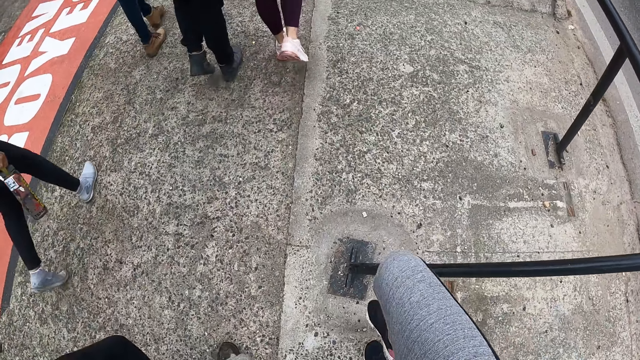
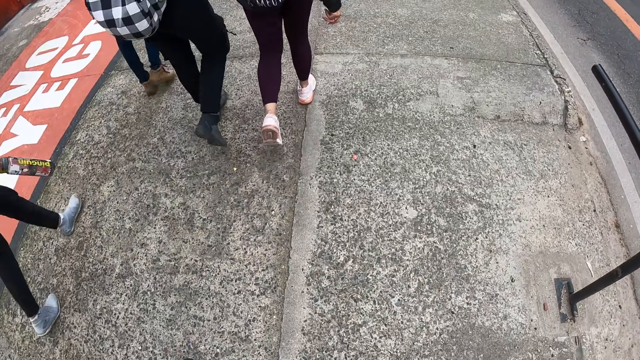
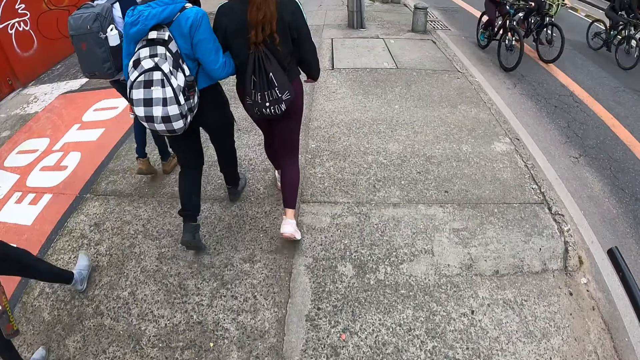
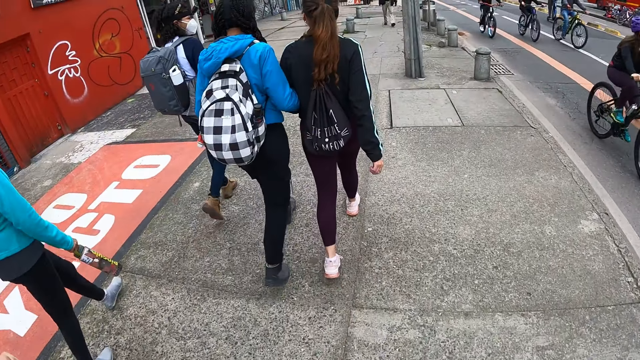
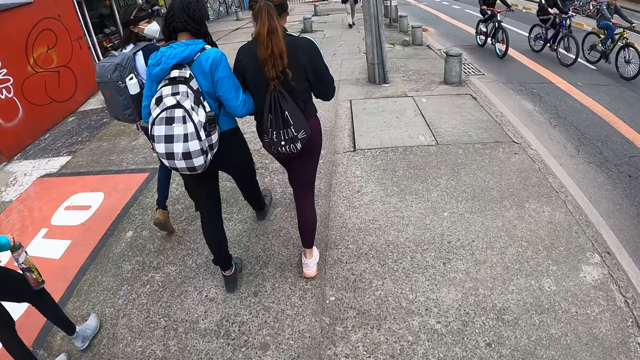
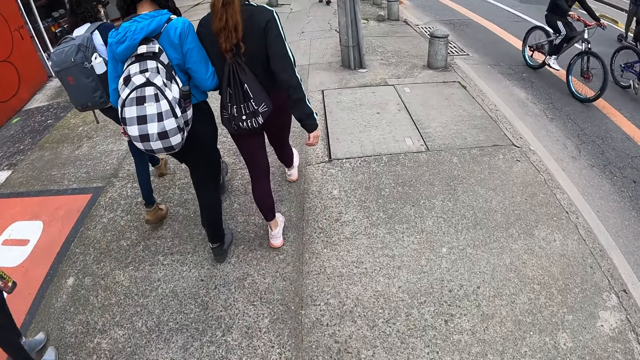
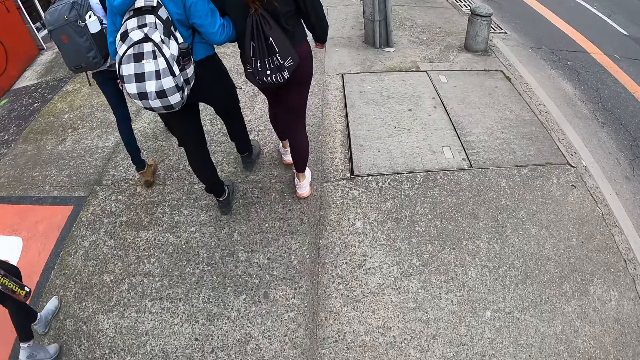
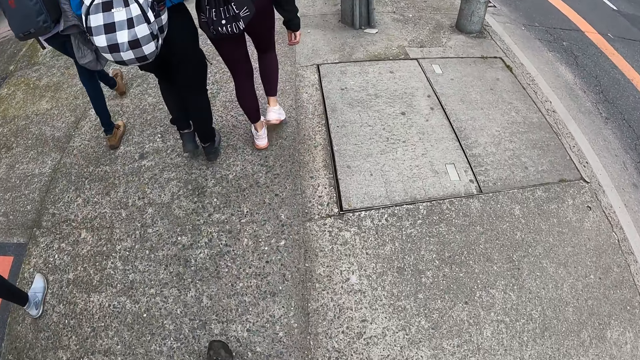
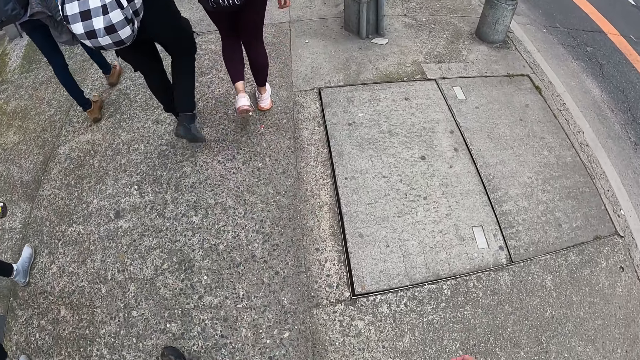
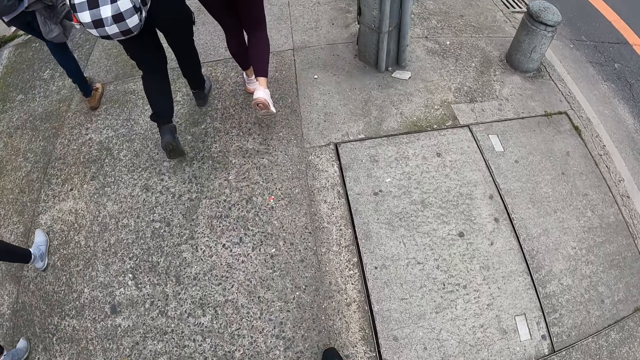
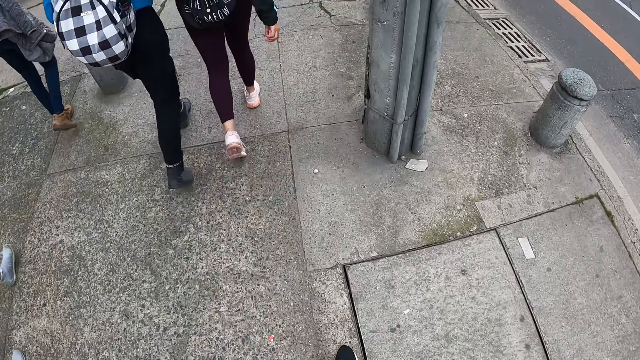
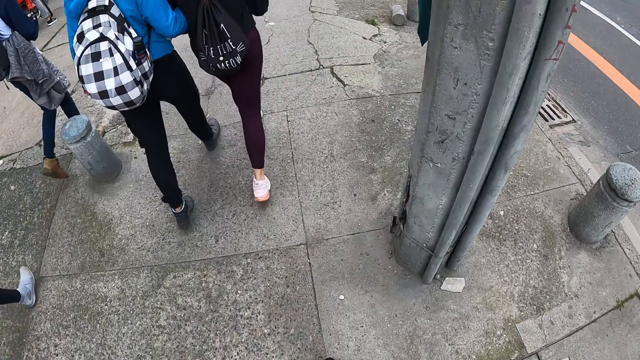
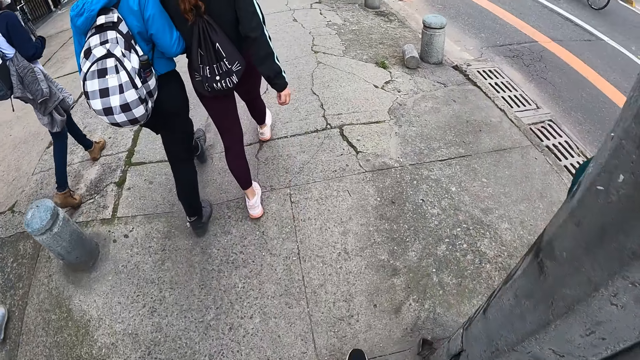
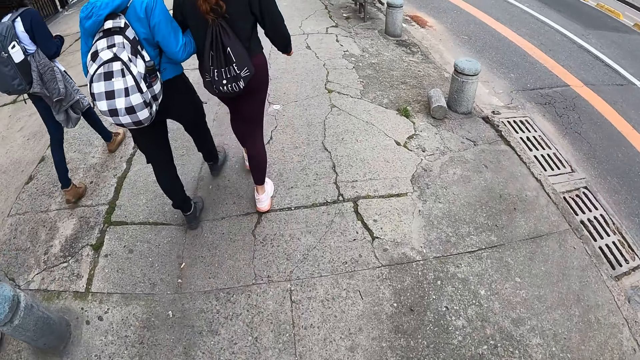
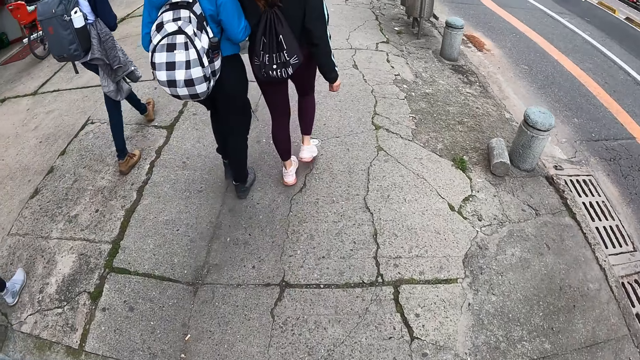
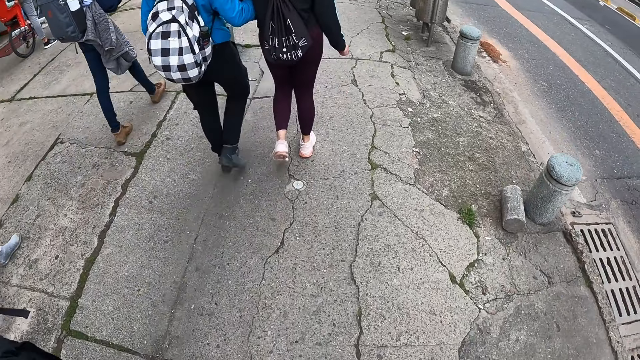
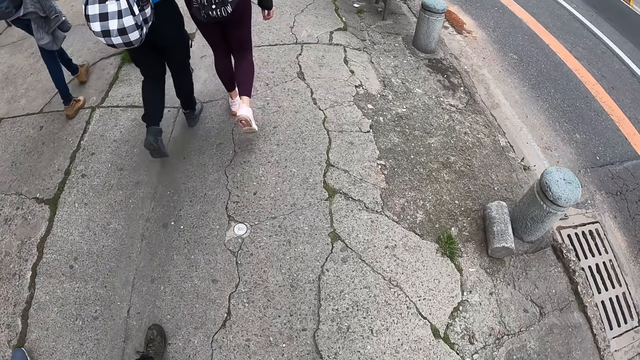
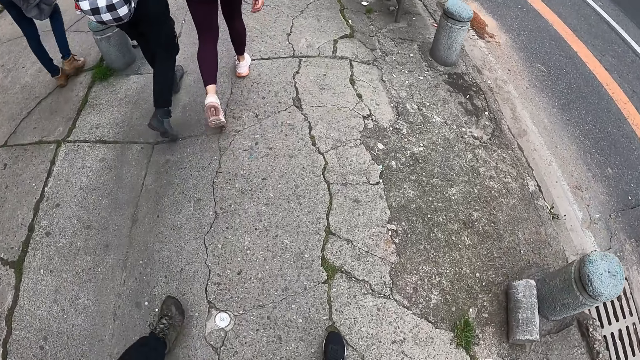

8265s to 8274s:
The camera wearer looks up. They walk on the pavement. They swing the right hand. They walk on the pavement.

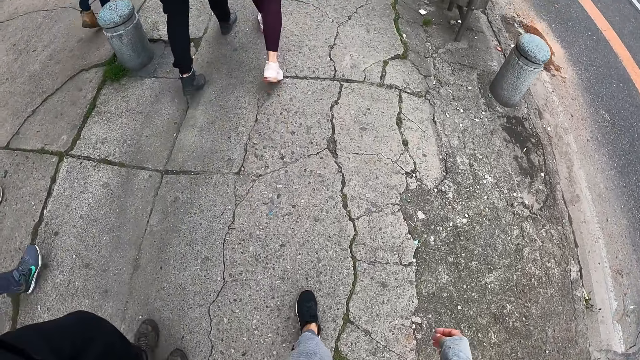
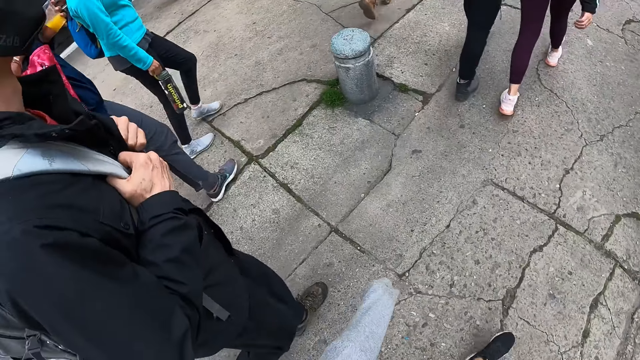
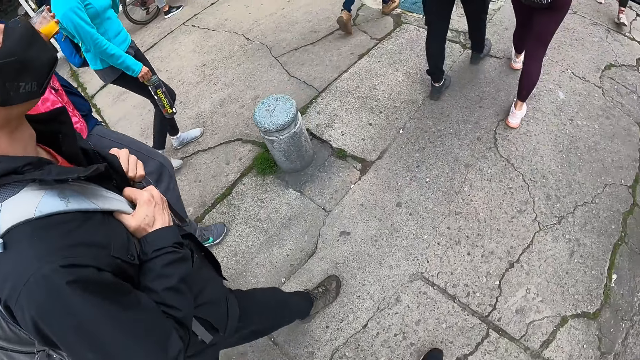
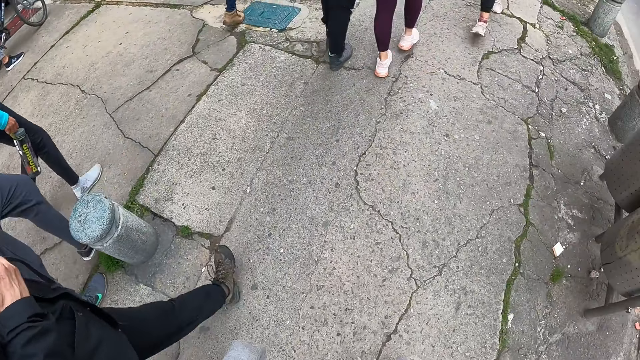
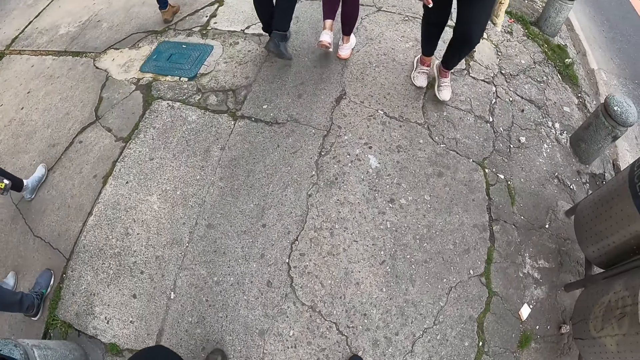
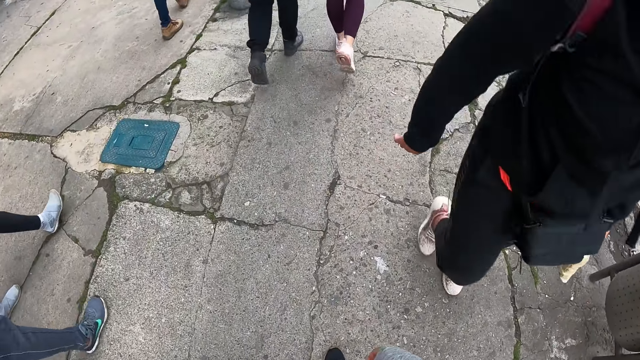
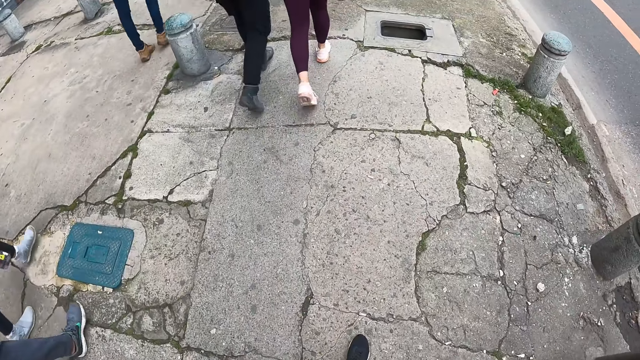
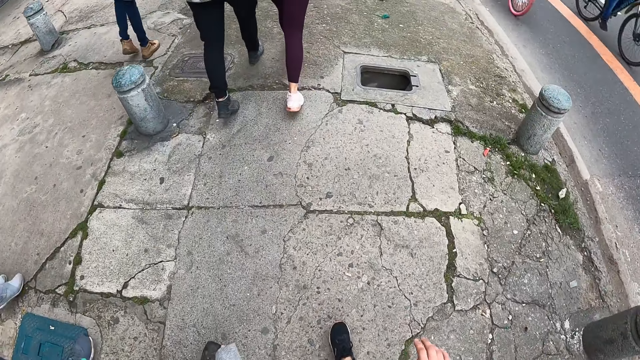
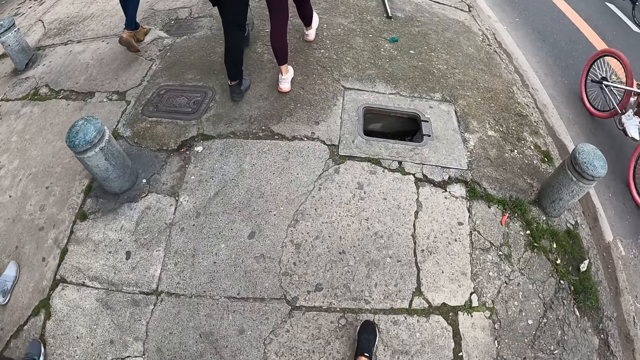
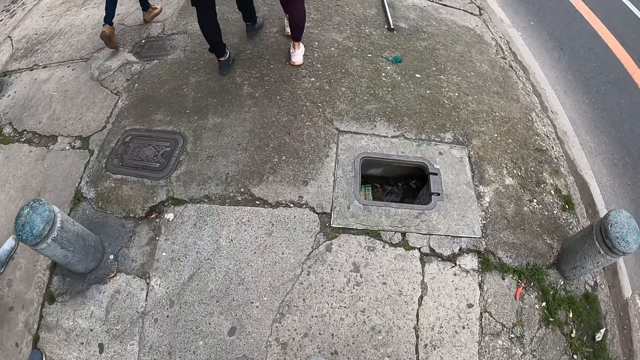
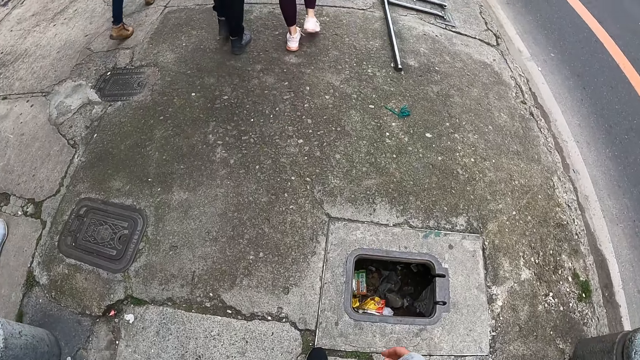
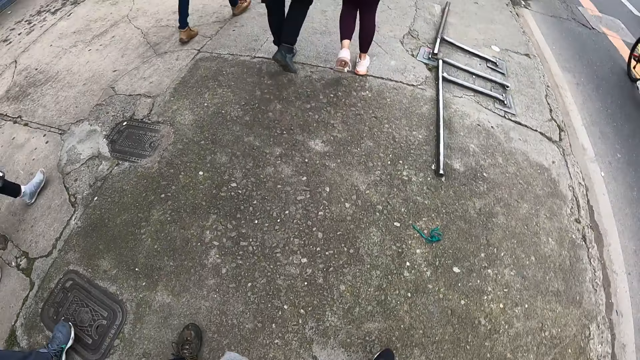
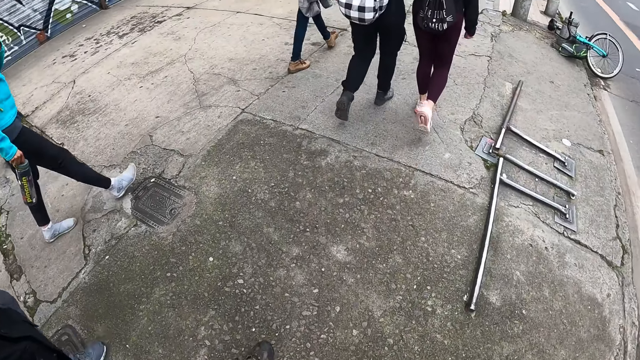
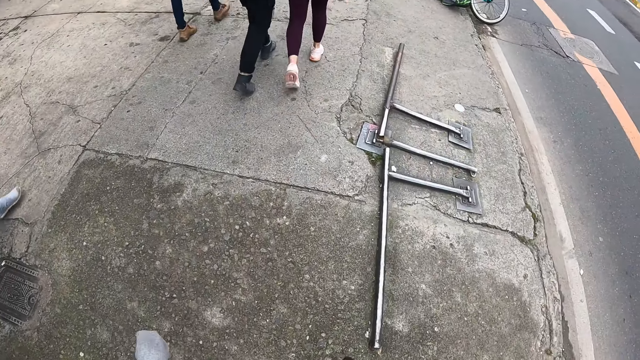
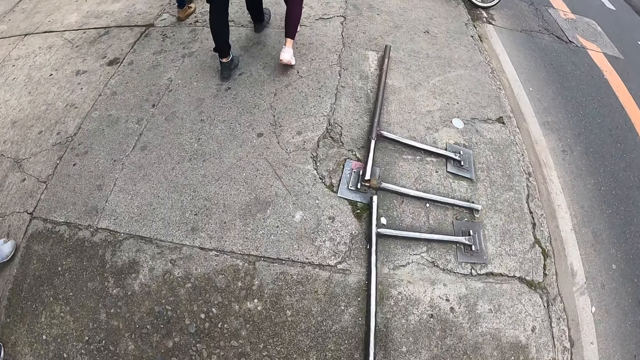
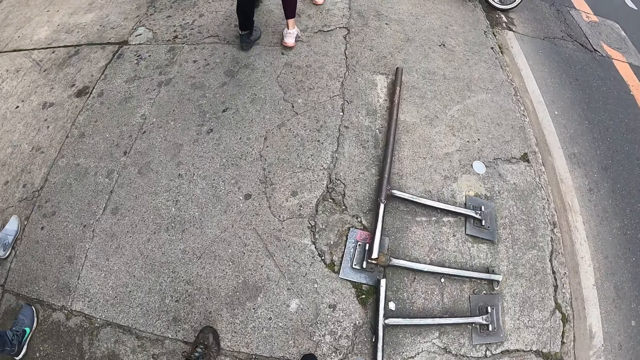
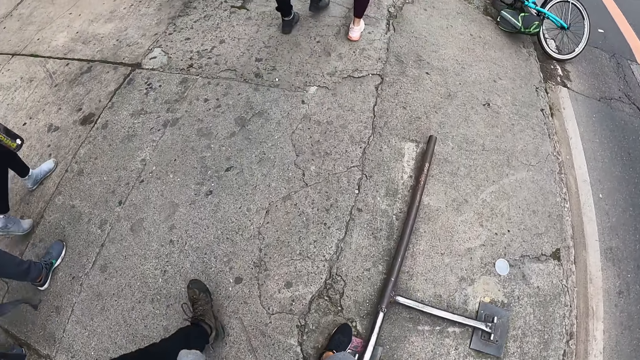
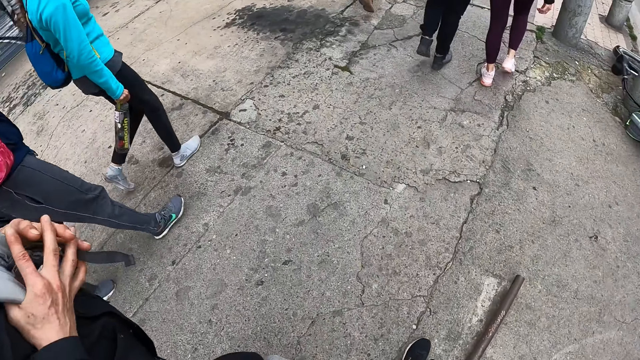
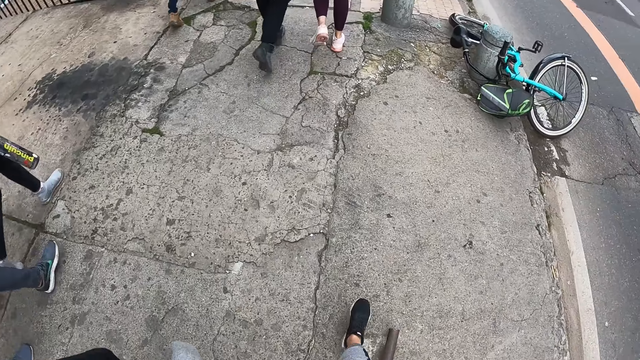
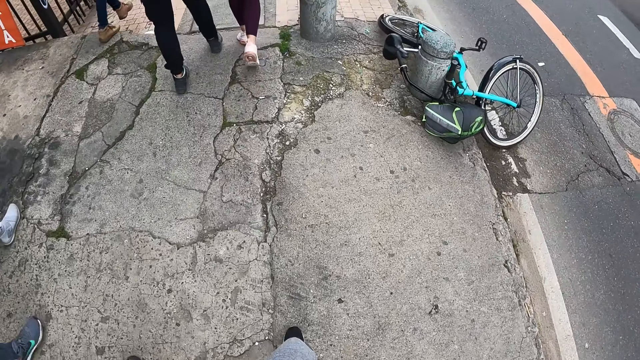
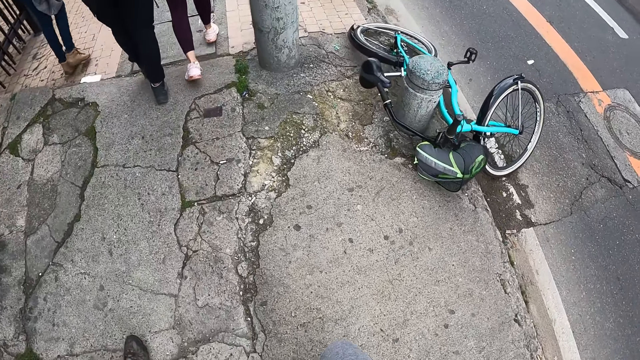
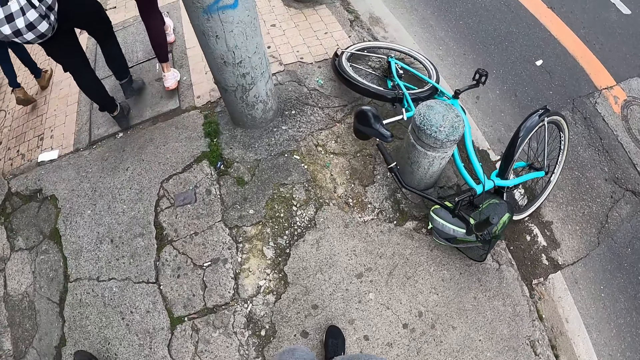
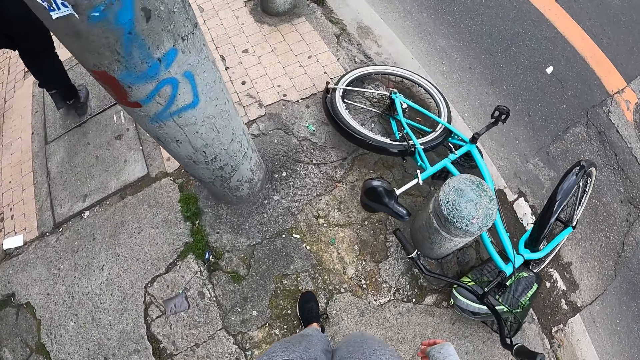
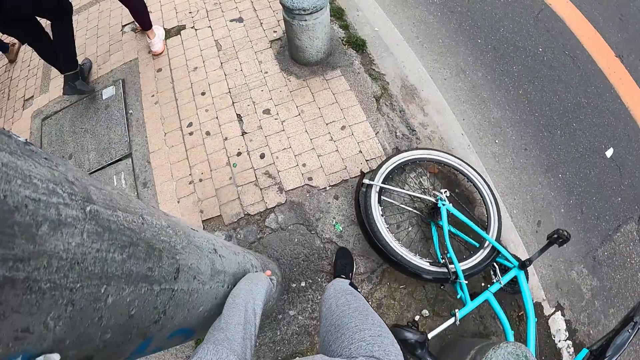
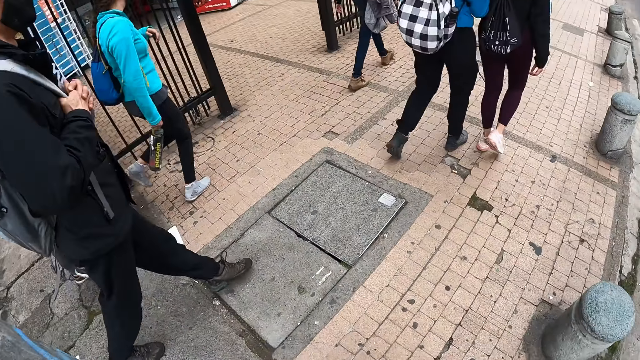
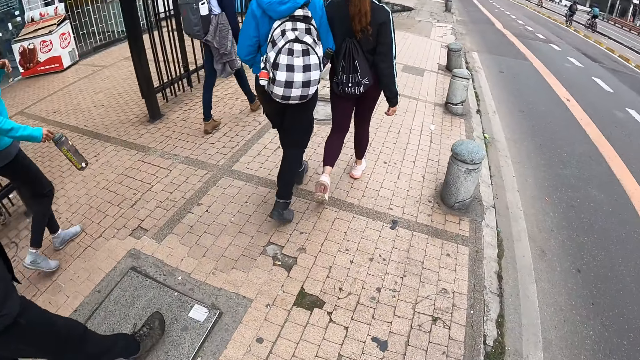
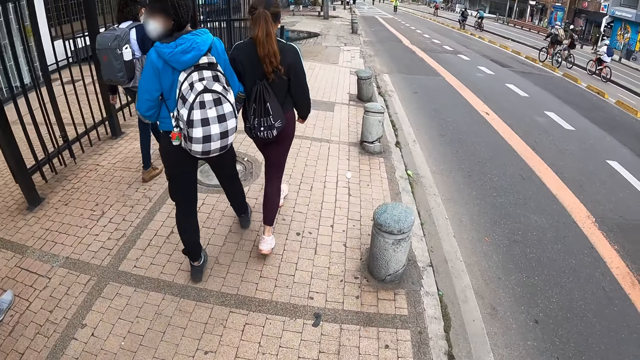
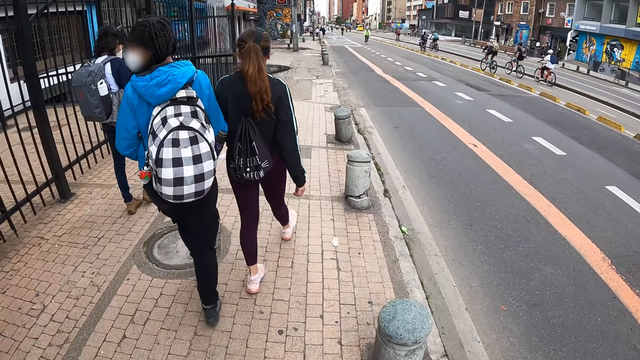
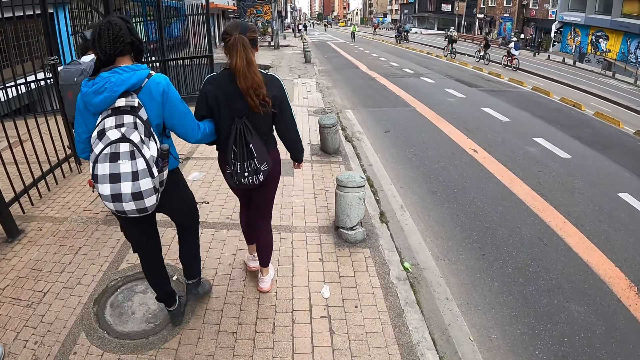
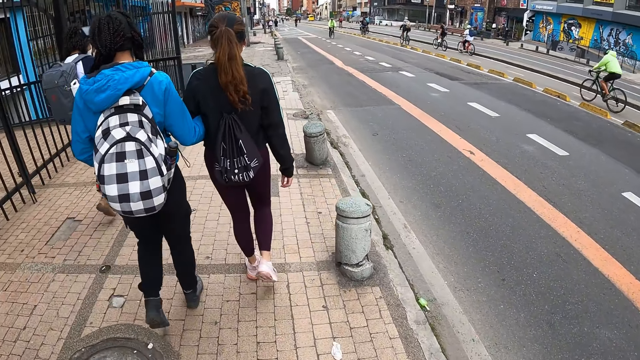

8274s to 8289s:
The camera wearer swings both hands and turns aside. A person walks beside the camera wearer. Another person walks past the camera wearer. The camera wearer walks on the pavement. They turn around. They move the left hand. The first person holds the straps of the bag. The camera wearer walks along the road. They walk past a pole. The first person walks beside the camera wearer. The camera wearer walks along the road.
